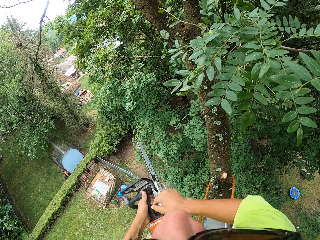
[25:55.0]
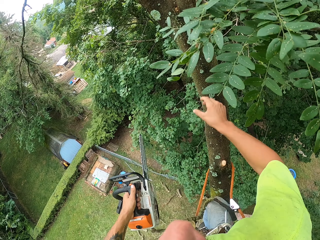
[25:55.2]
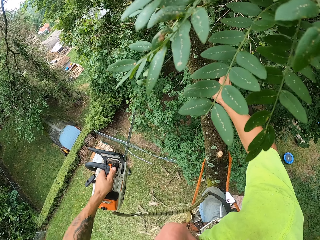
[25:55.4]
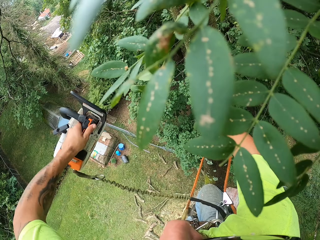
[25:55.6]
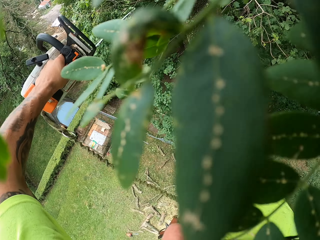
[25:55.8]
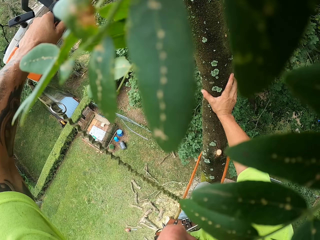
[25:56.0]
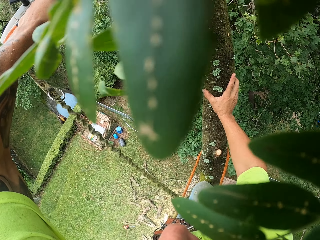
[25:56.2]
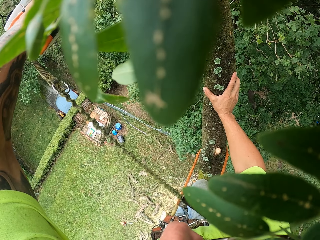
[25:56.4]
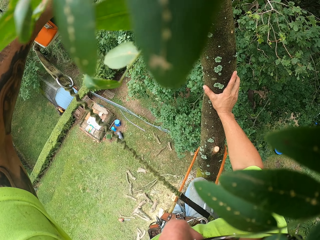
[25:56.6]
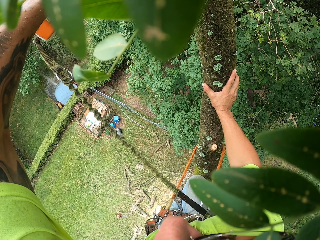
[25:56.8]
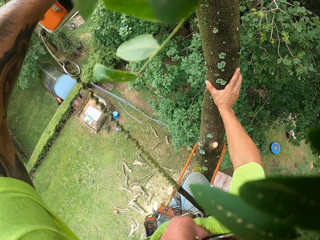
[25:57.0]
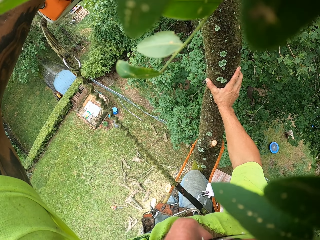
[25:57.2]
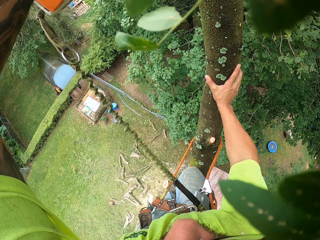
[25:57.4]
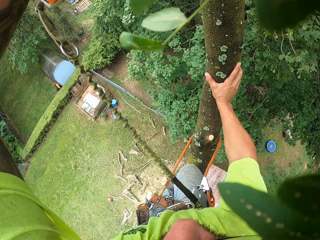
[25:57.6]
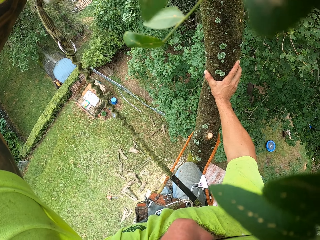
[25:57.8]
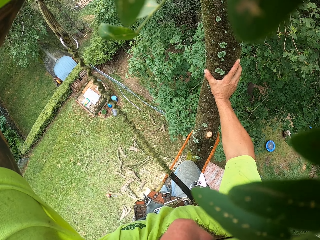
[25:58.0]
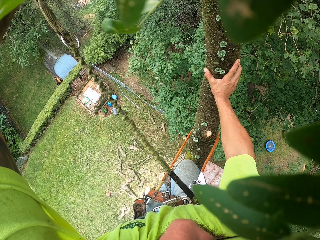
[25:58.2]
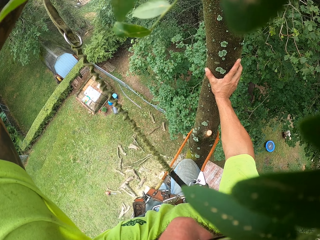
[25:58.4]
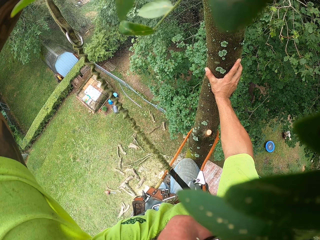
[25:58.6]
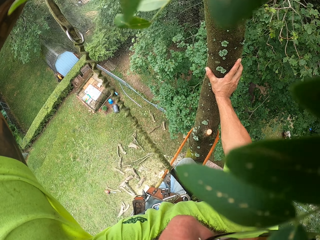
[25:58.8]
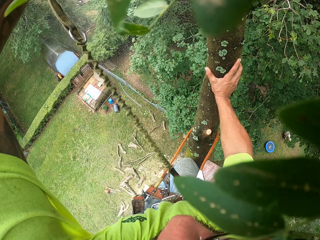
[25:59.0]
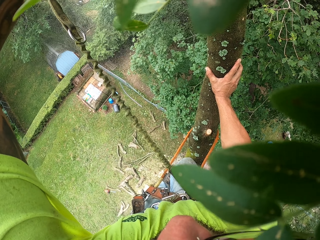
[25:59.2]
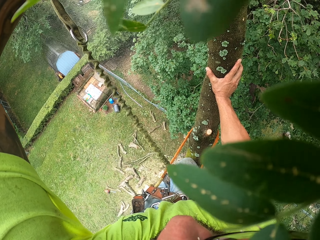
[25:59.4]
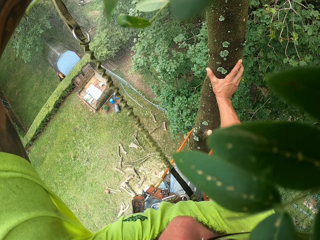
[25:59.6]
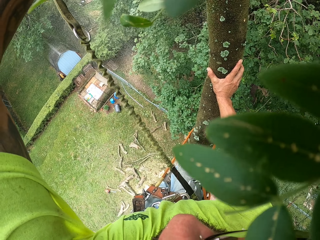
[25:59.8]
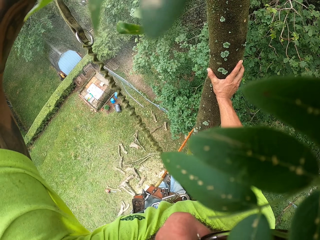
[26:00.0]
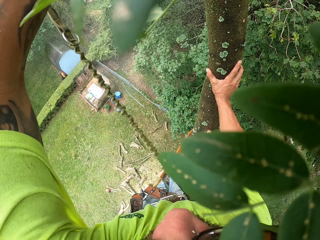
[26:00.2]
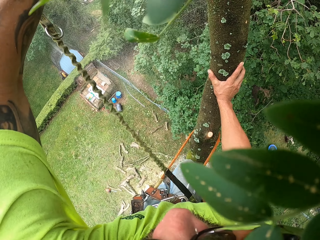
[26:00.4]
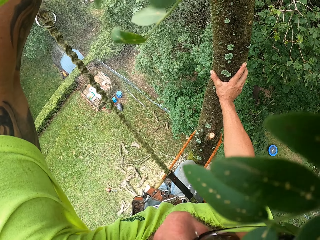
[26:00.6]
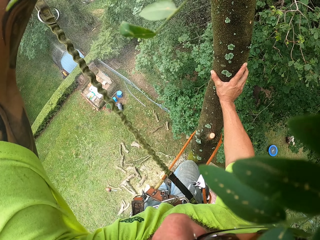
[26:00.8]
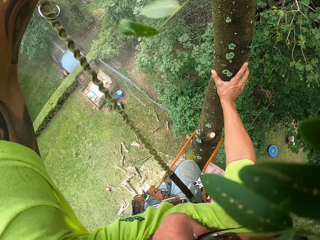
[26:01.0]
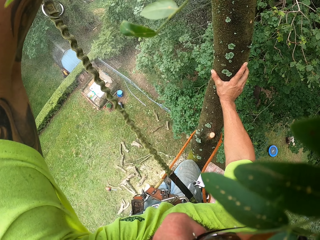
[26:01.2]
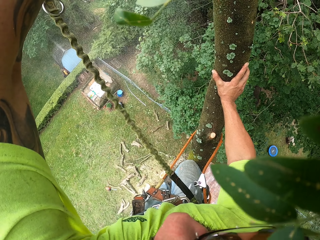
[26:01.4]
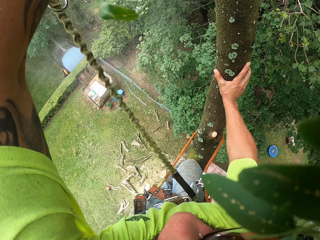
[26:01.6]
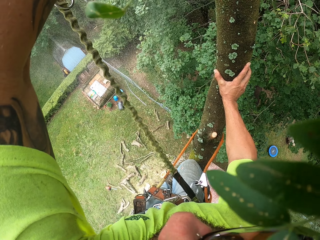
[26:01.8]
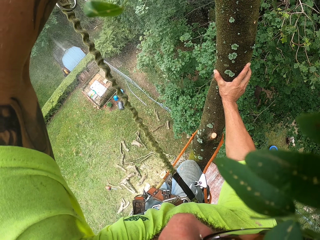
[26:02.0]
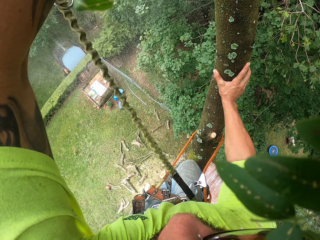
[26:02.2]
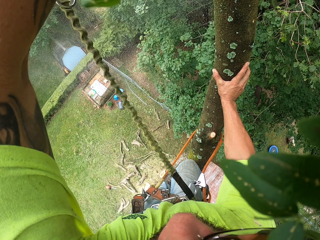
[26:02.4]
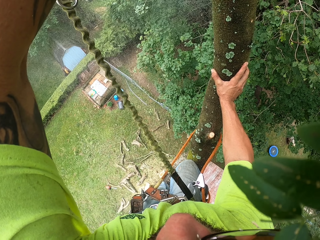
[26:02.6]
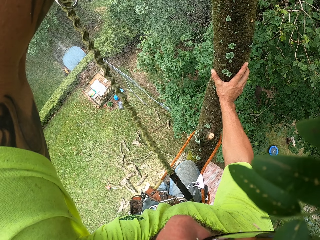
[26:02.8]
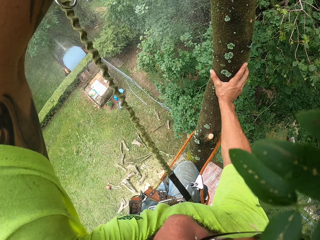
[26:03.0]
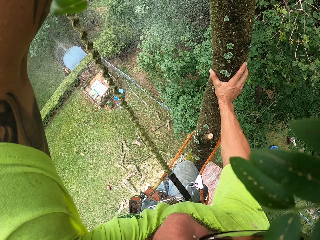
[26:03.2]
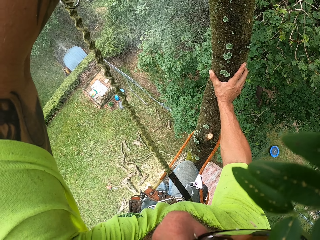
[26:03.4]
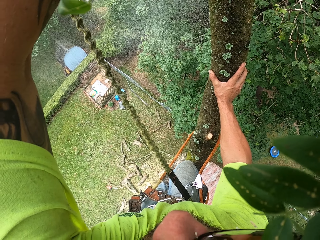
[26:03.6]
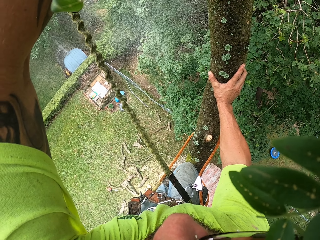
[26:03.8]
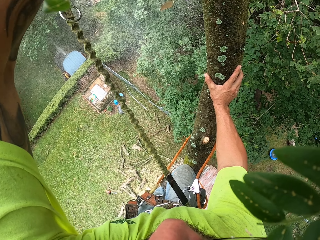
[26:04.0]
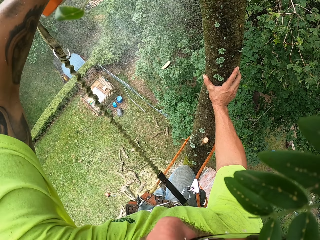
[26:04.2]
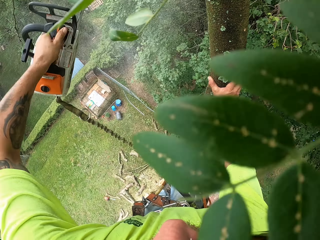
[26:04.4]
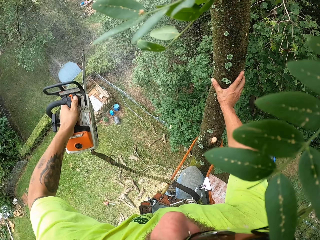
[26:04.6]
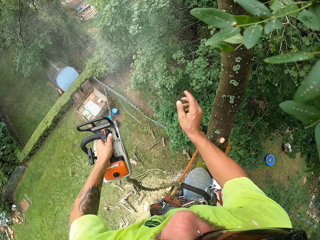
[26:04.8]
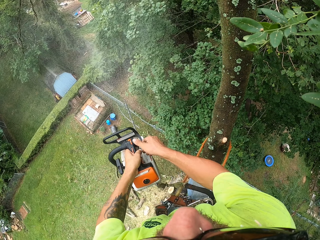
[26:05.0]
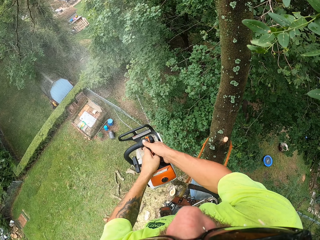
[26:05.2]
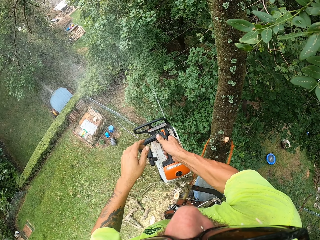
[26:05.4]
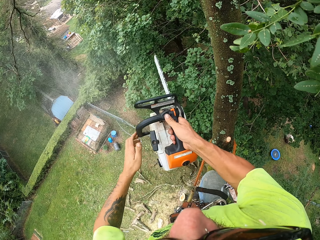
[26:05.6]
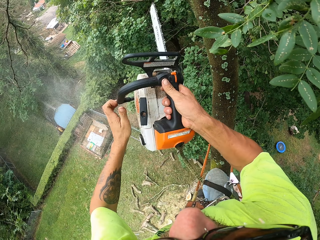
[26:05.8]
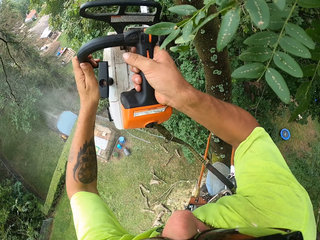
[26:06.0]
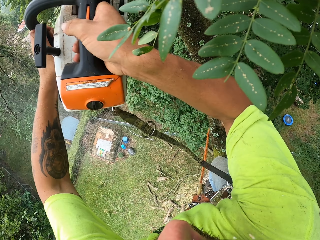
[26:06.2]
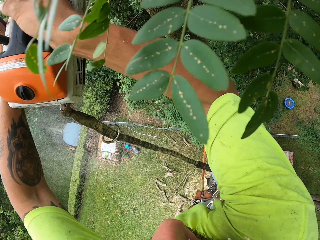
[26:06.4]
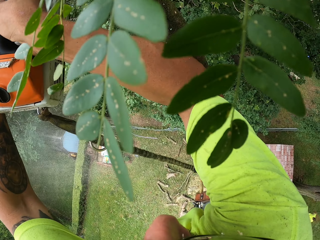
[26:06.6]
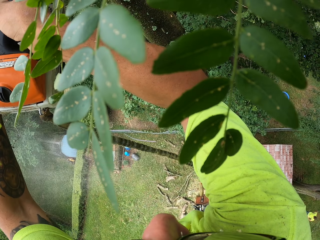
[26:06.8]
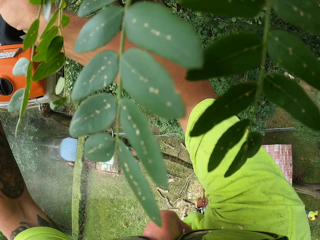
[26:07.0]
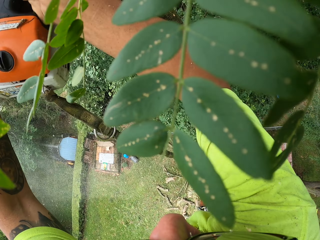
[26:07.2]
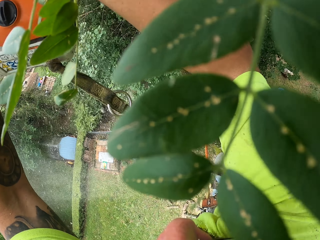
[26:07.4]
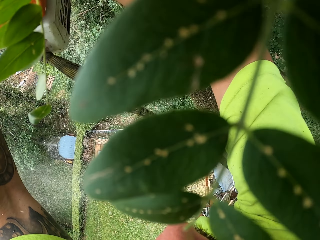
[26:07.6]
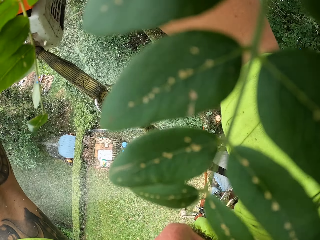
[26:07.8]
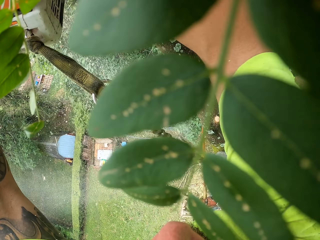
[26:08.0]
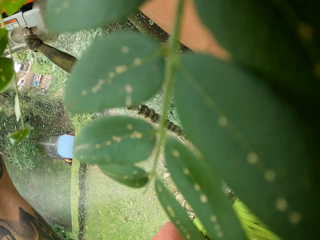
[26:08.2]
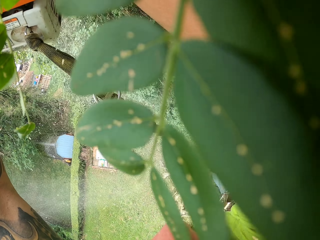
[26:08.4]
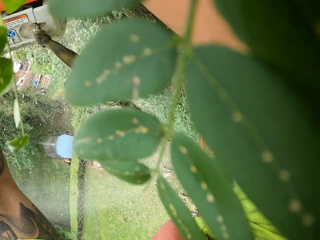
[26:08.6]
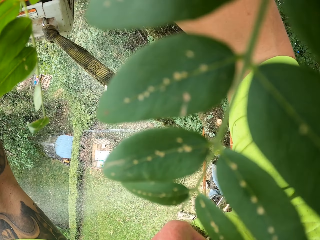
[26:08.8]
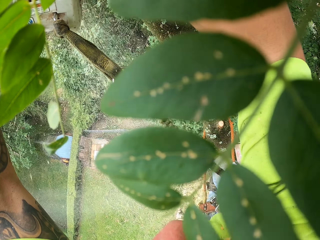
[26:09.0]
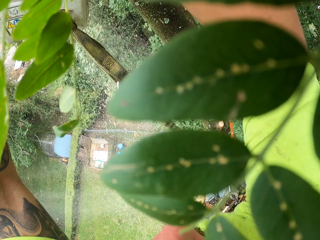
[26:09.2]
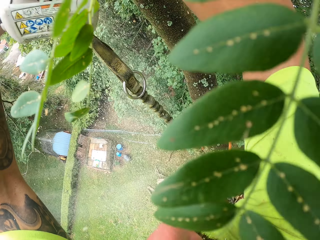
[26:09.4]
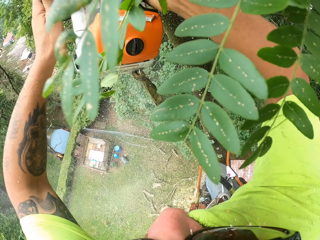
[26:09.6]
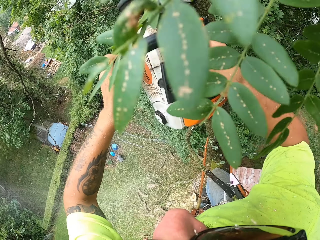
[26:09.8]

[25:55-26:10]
The camera wearer holds the tree with his right hand. He cuts a tree branch from the tree with the chainsaw in his left hand. He holds the chainsaw with both hands. He cuts the tree branch from the tree with the chainsaw in both hands.

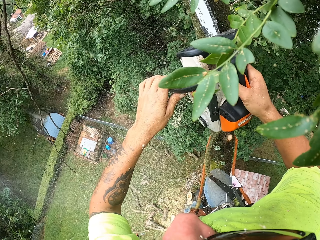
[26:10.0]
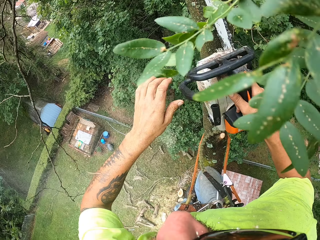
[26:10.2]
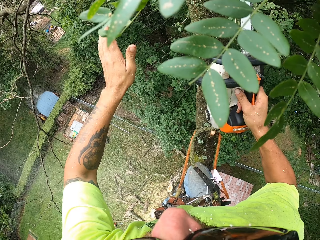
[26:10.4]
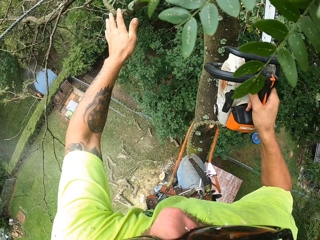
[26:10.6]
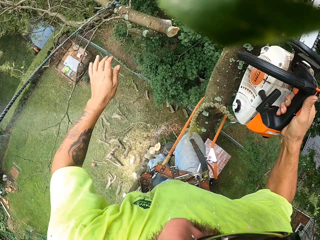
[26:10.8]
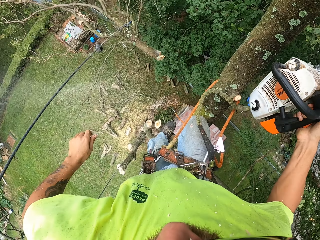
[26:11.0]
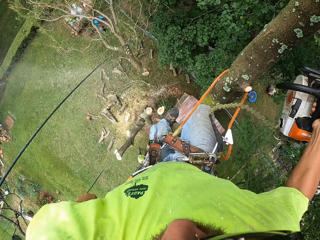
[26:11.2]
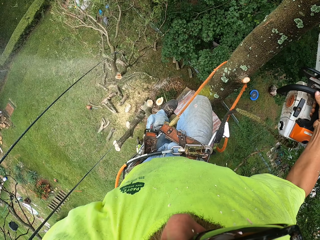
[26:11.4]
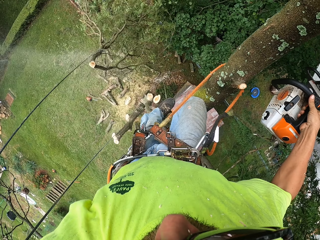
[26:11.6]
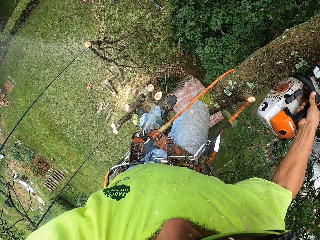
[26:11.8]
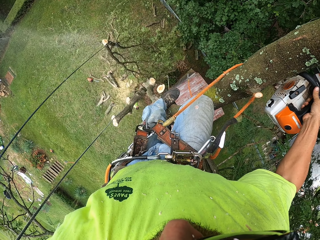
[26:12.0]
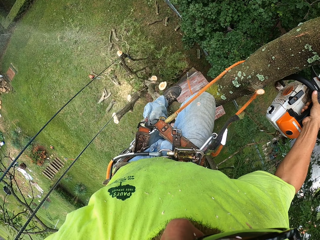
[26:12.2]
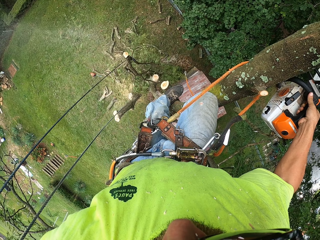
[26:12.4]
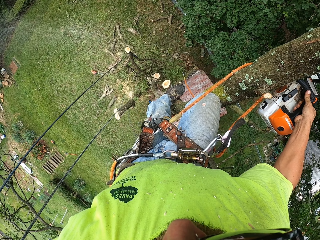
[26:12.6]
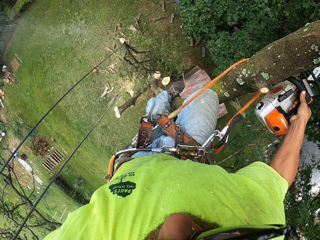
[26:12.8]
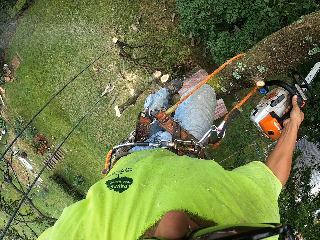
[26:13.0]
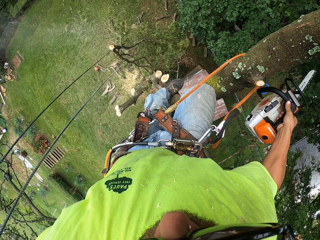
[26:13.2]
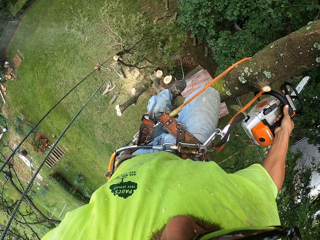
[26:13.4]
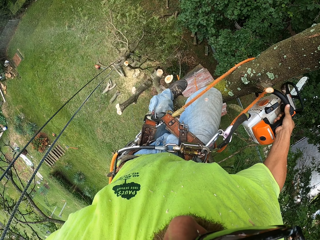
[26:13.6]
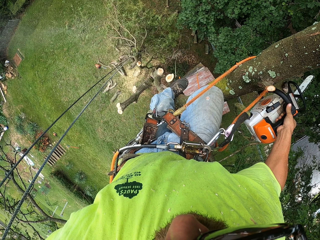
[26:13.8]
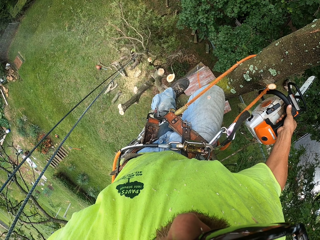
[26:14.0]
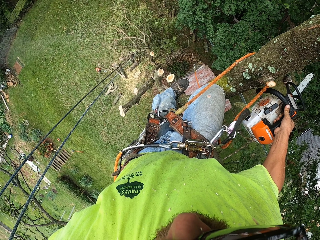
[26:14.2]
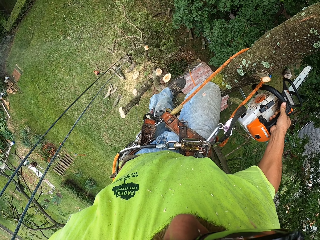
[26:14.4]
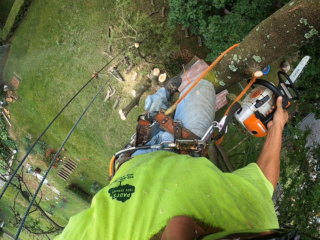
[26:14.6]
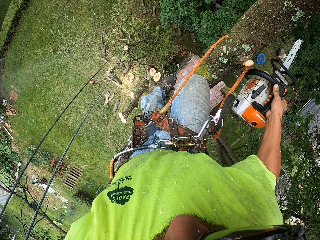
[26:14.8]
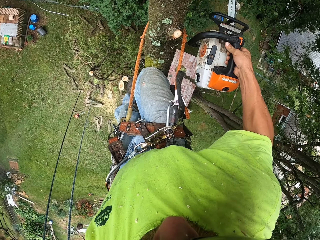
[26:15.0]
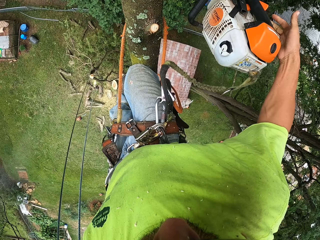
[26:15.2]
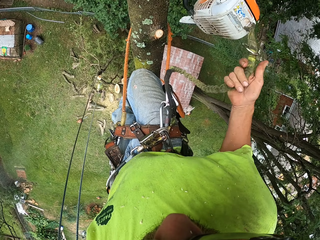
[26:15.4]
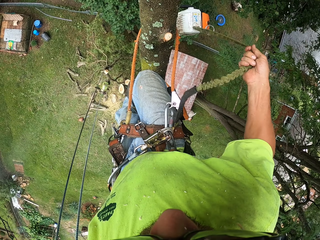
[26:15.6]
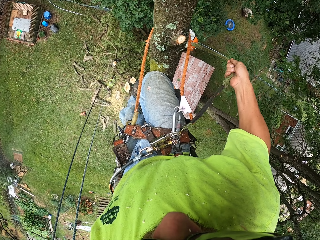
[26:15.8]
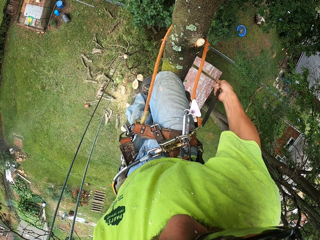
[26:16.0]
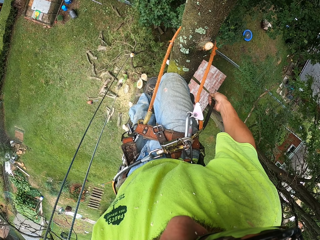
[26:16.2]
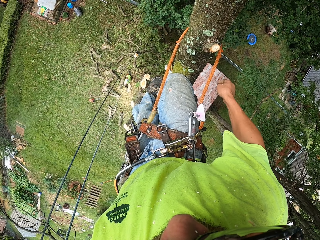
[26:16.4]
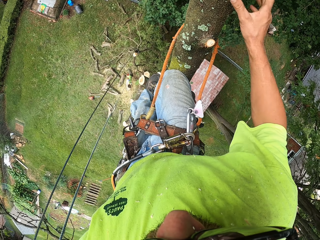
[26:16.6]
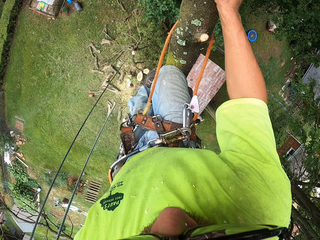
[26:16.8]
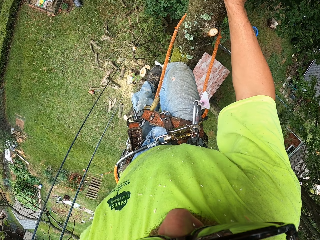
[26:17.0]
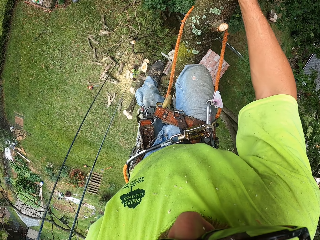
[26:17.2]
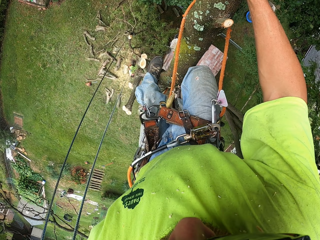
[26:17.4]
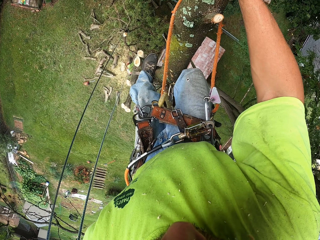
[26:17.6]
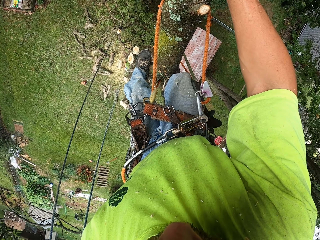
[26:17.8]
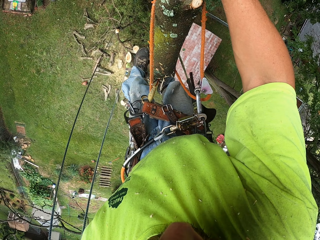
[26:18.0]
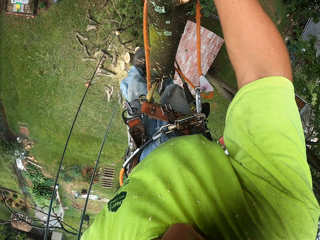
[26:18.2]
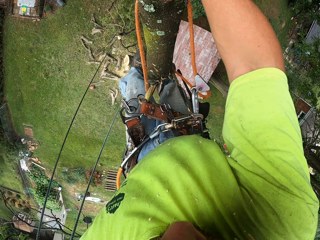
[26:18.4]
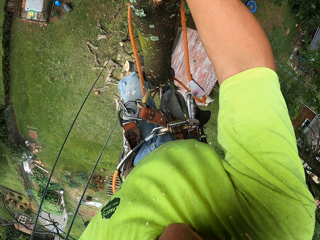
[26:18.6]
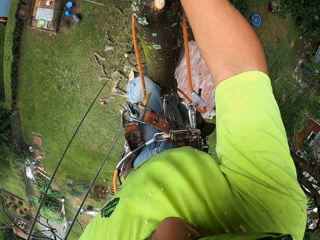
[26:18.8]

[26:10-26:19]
The camera wearer drops the chainsaw in his right hand with the cord on the ground.
